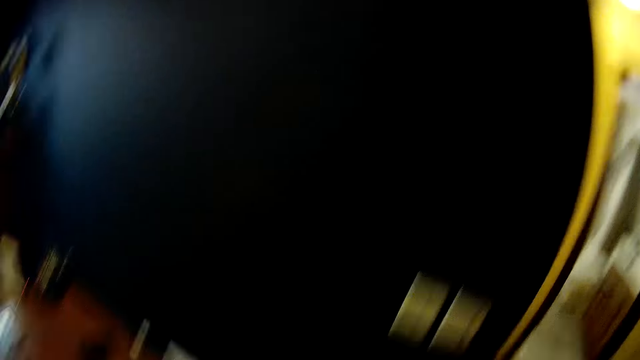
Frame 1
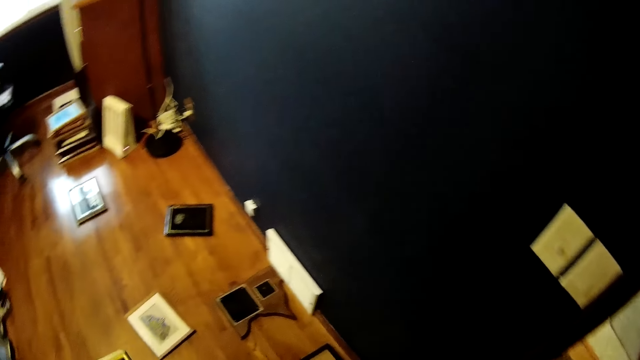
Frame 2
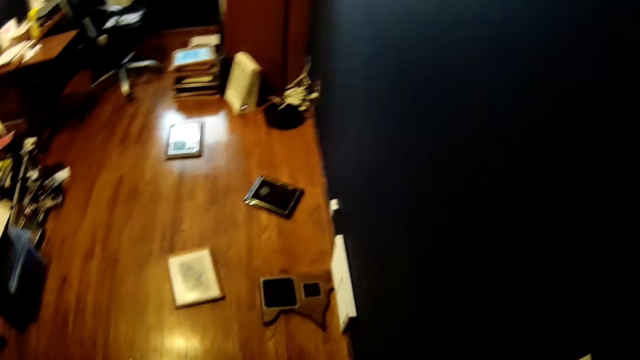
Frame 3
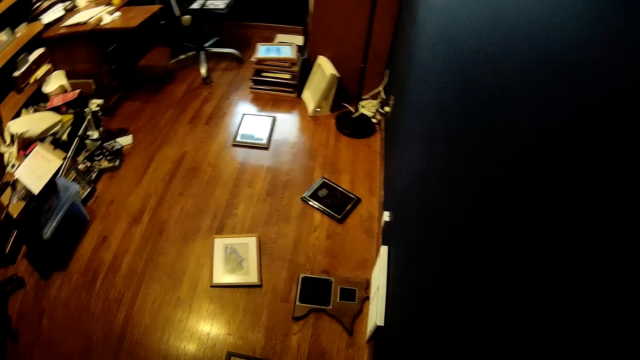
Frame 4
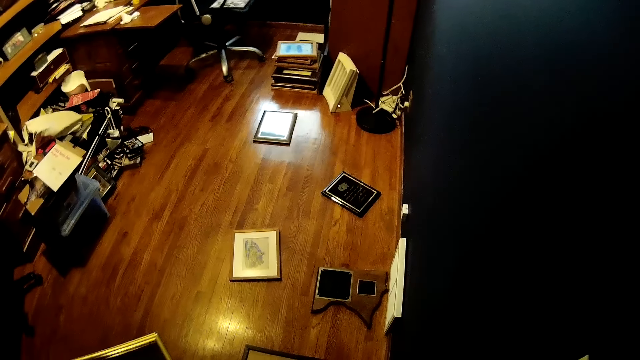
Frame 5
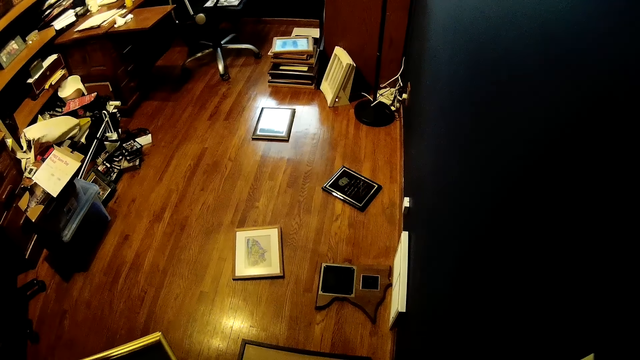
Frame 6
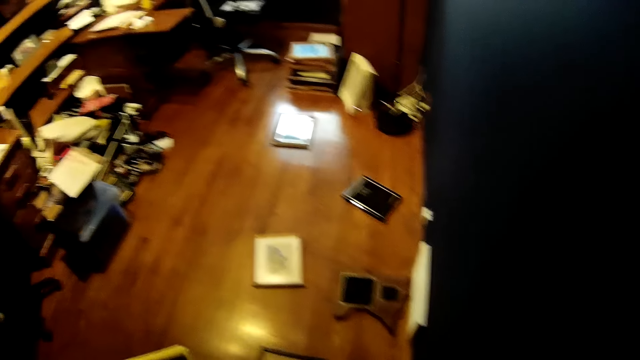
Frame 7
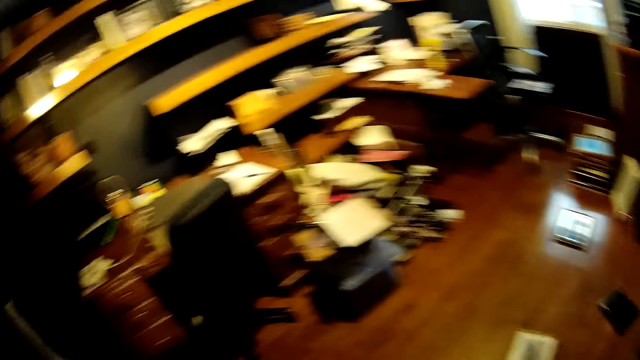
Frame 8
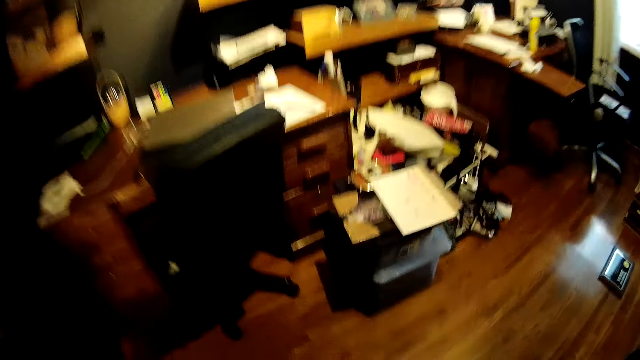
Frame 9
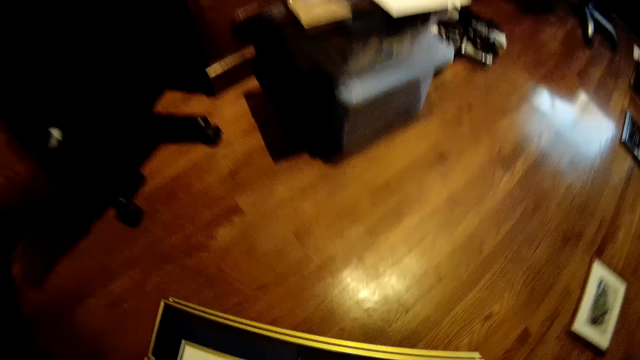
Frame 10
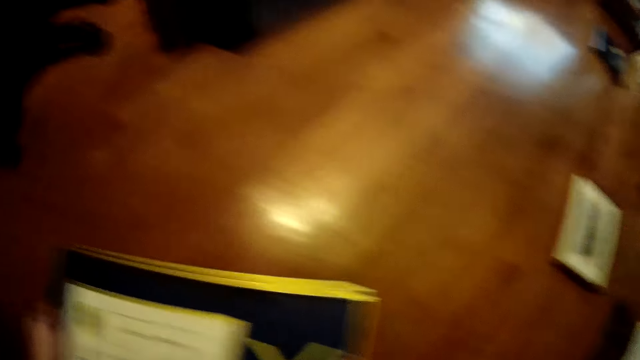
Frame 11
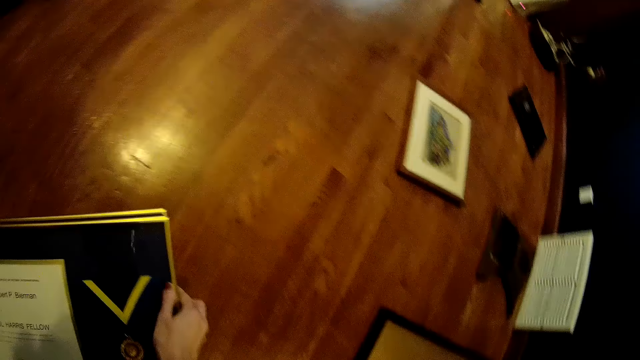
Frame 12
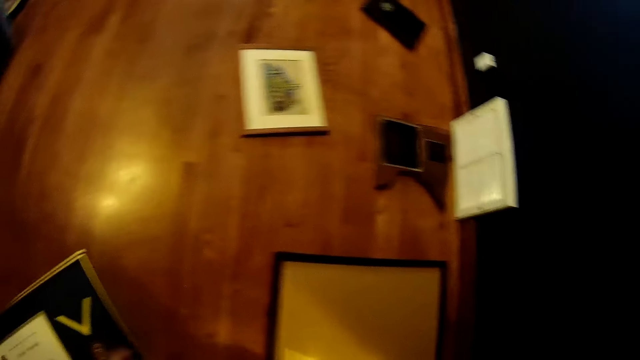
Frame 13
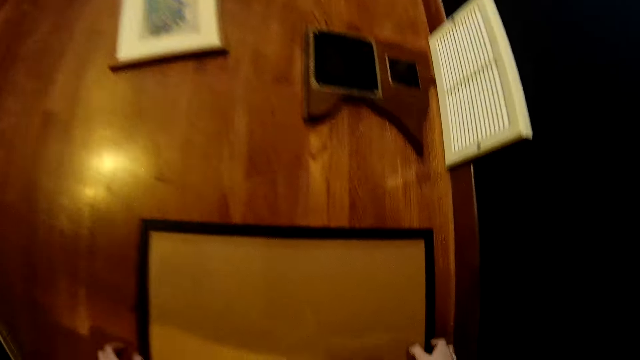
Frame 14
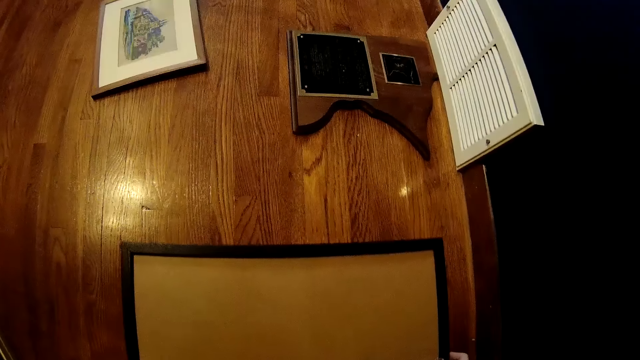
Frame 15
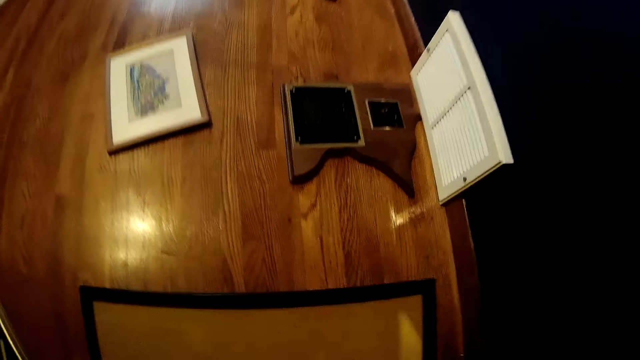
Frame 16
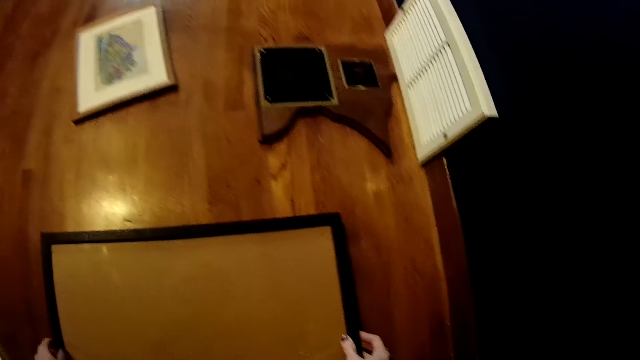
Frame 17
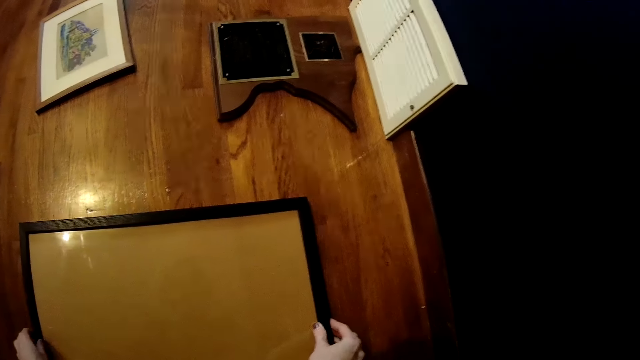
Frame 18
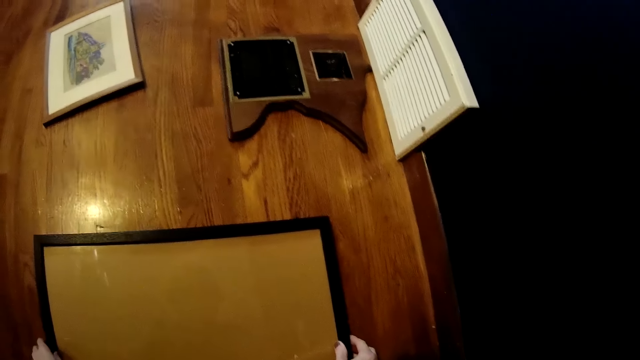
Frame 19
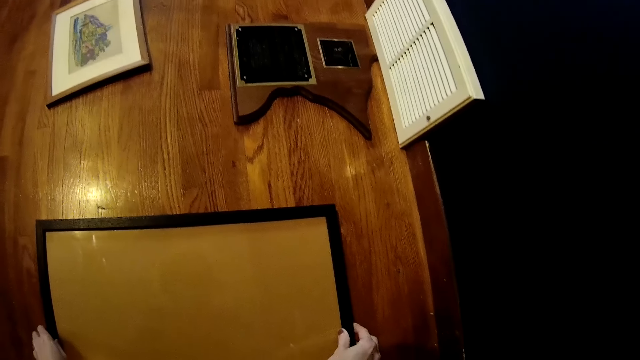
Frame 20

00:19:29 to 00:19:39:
The camera wearer turns around. He bends down. He drops the frames in both hands on the table. He picks up a frame from the table with both hands.

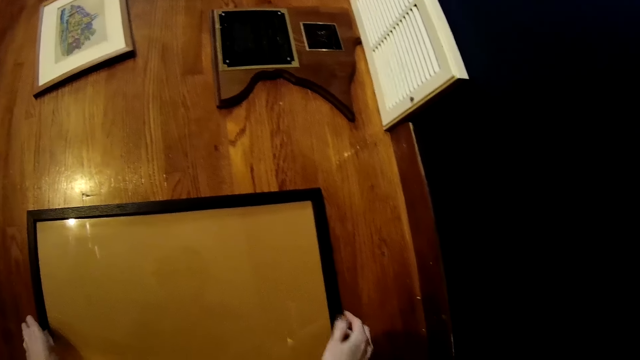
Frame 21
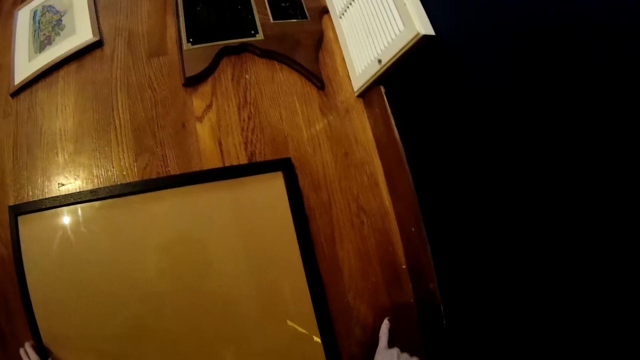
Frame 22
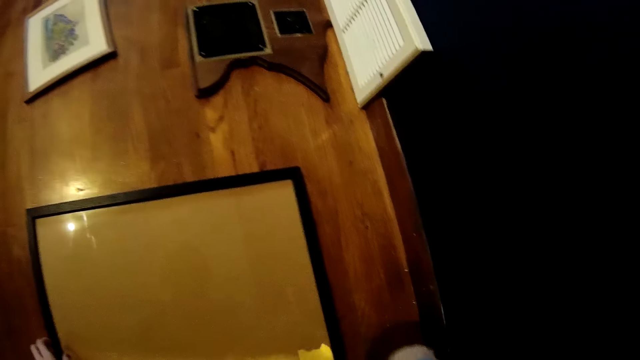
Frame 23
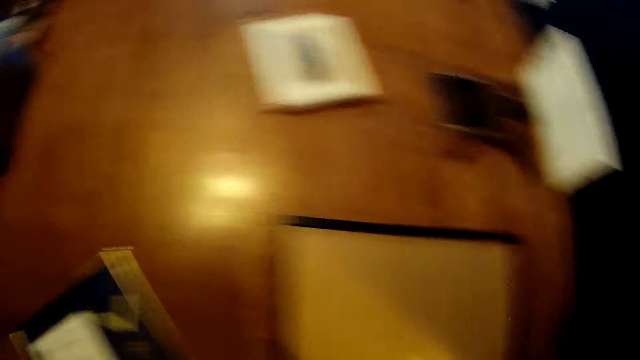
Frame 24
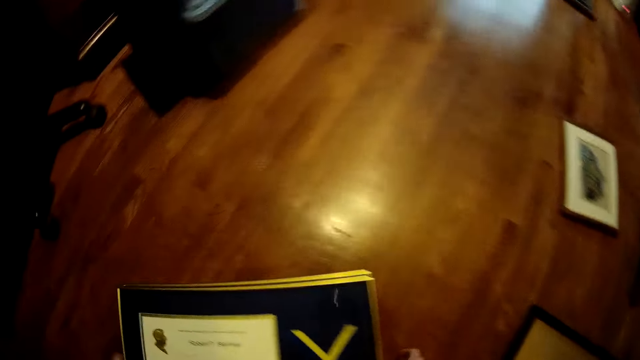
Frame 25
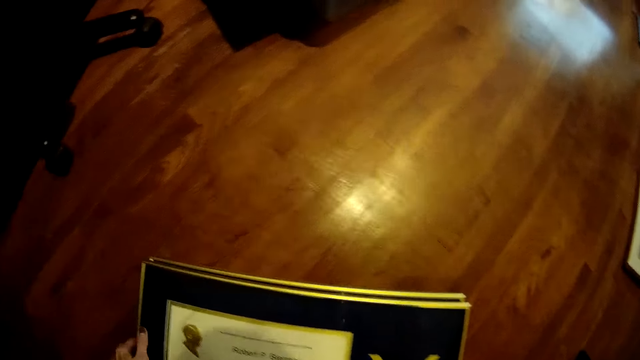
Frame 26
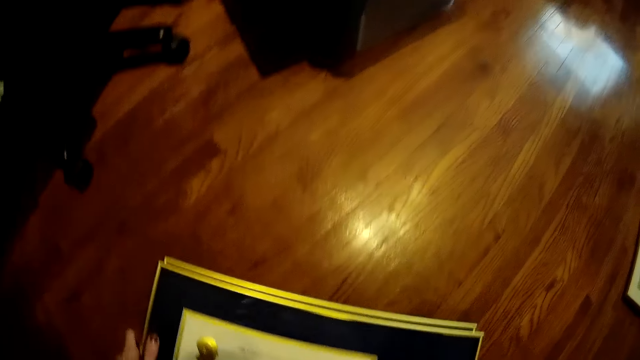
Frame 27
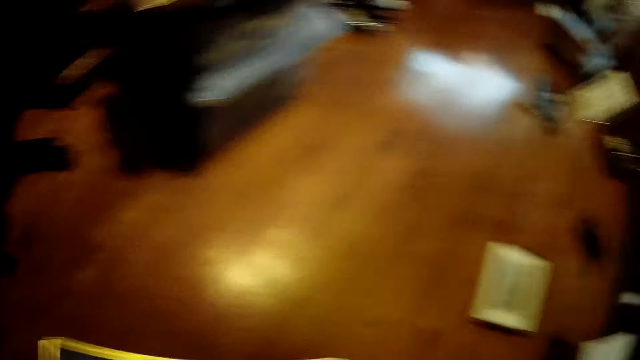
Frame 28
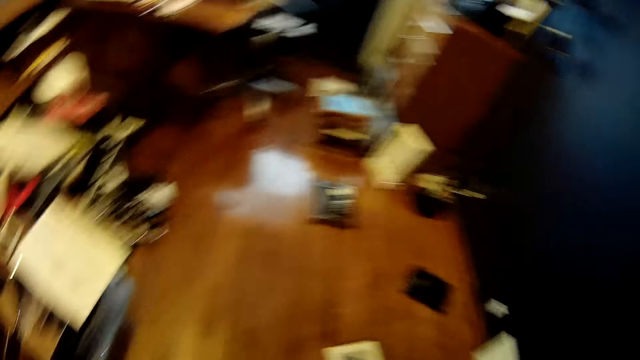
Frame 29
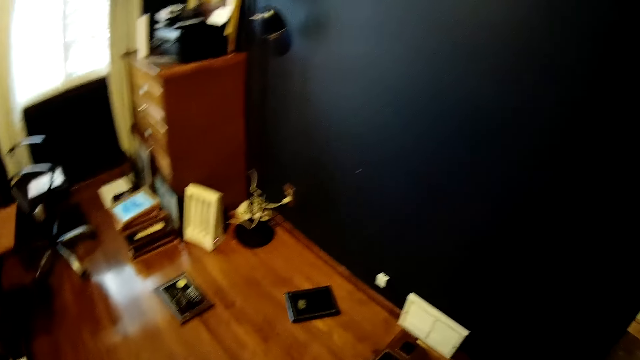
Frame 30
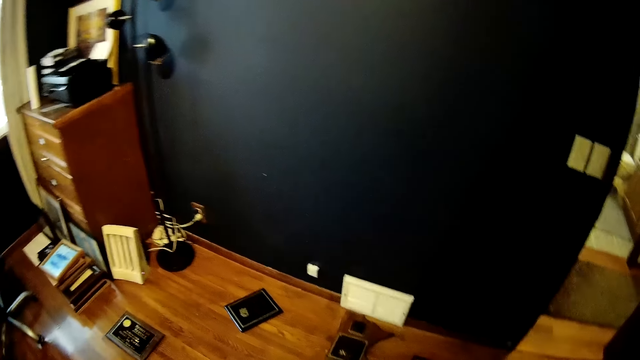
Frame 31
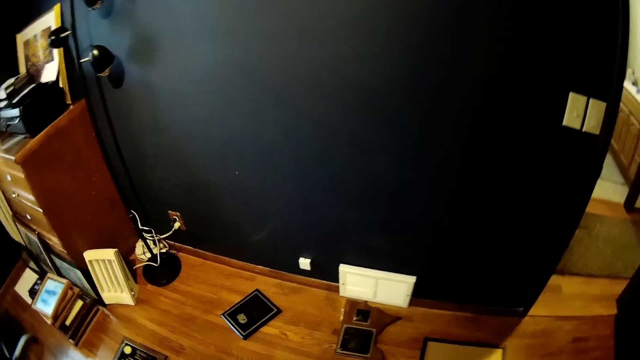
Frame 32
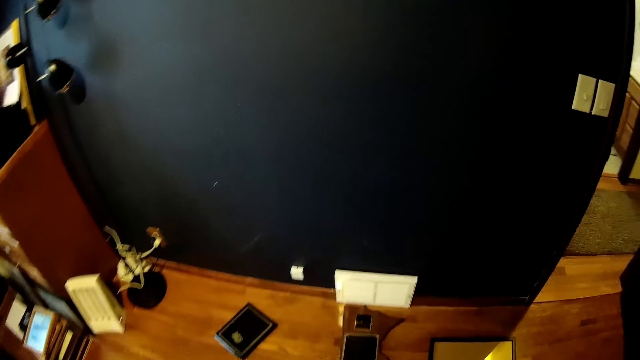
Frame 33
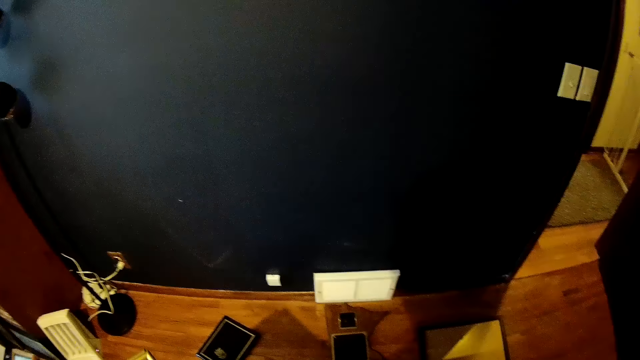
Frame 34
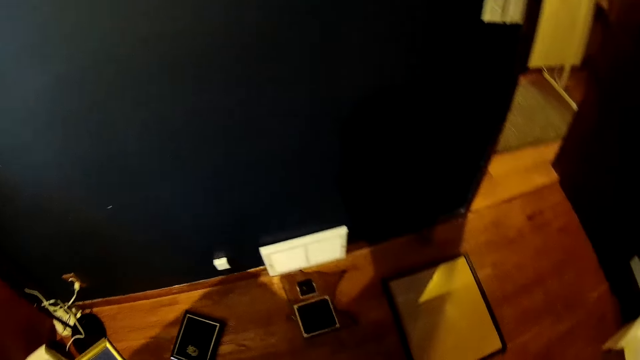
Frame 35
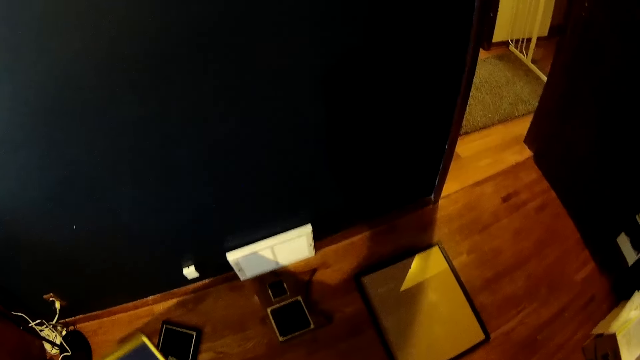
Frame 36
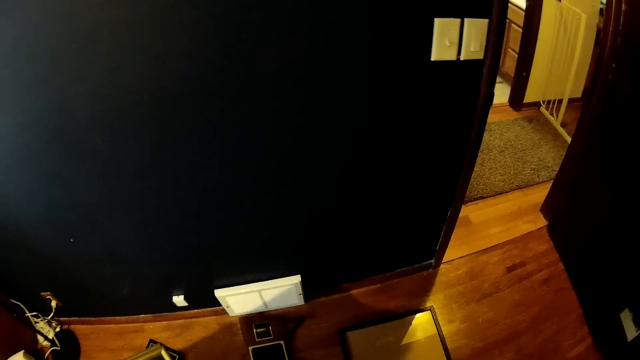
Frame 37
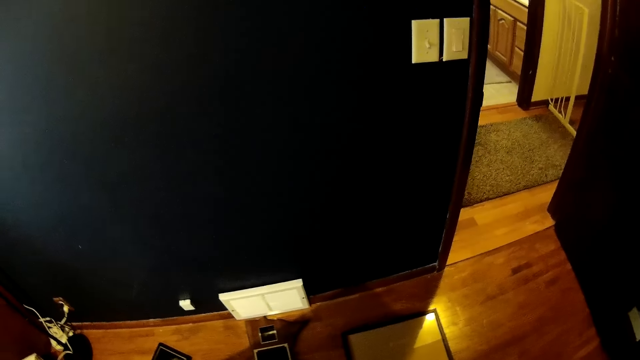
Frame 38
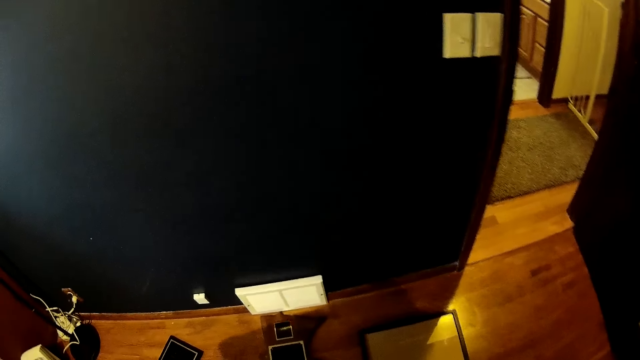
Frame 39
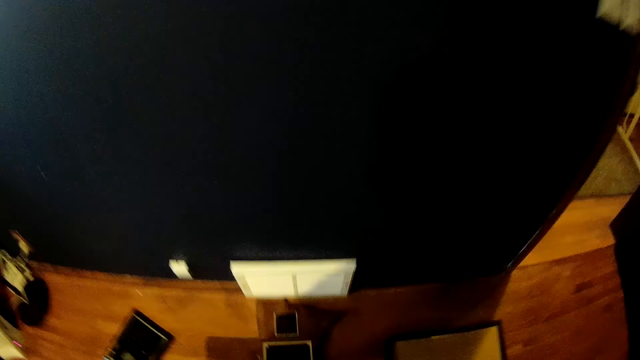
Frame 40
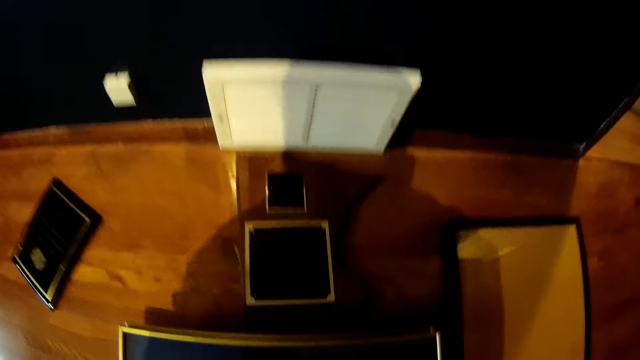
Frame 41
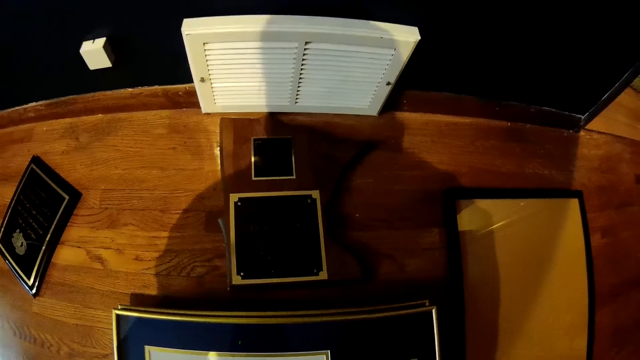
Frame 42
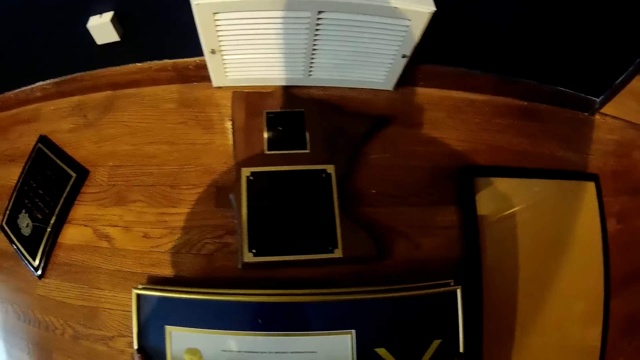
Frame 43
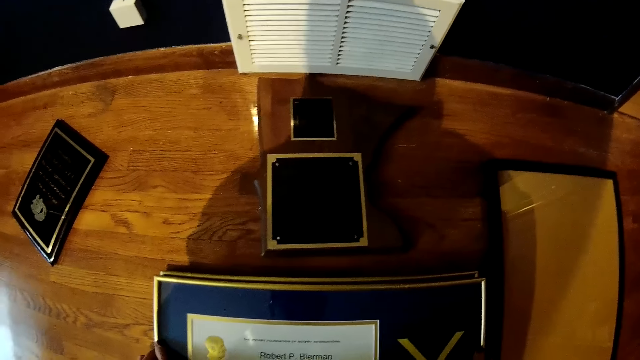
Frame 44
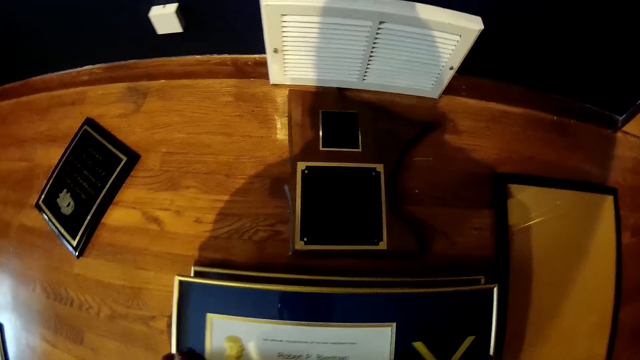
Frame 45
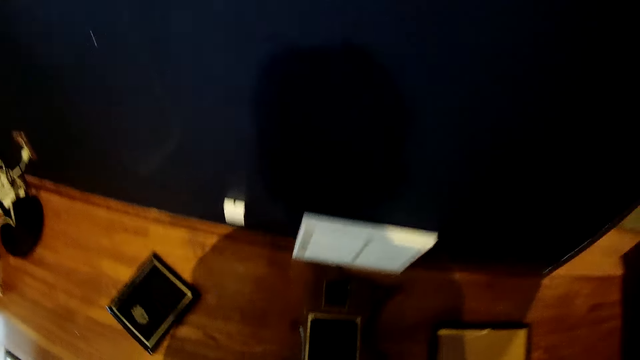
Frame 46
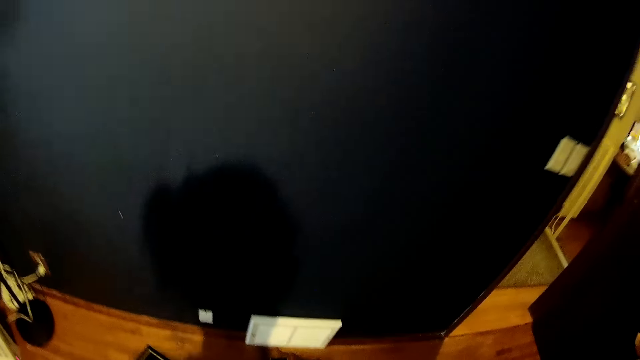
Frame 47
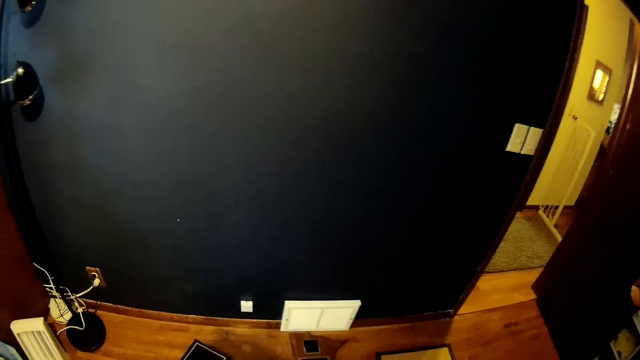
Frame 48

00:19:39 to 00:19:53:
The camera wearer drops the frame in both hands on the table. They turn around. They pick some frames from the table with both hands. They hold the photo frames. They bend down. They drop the frames in both hands on the table.
